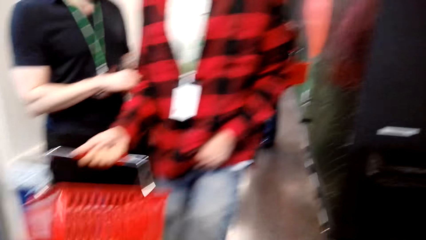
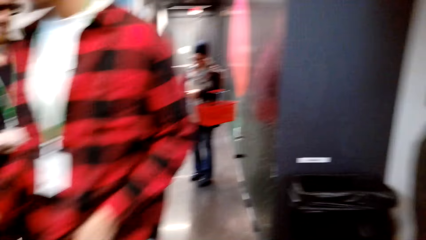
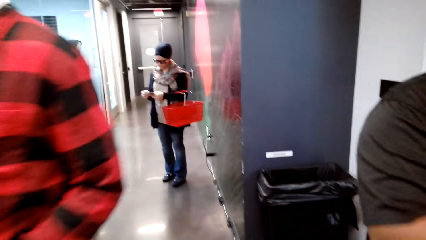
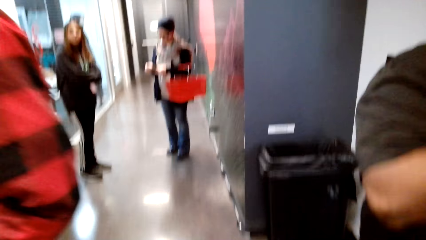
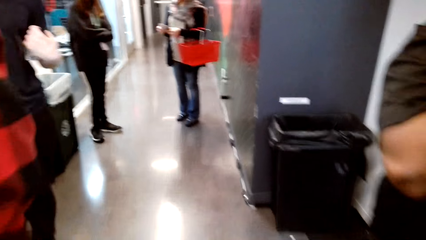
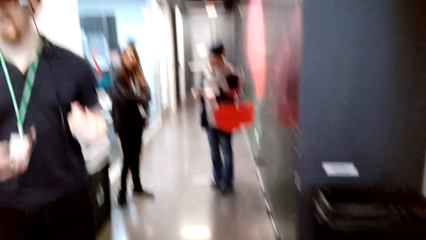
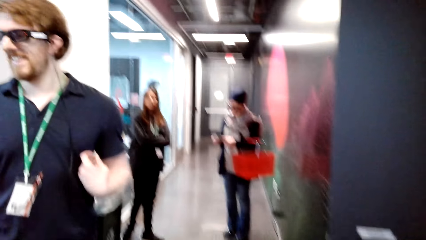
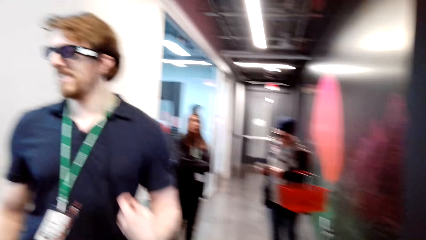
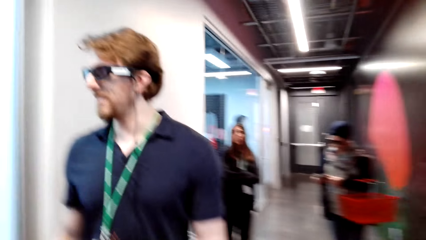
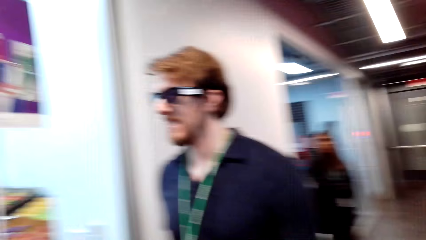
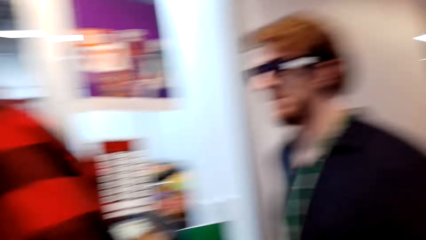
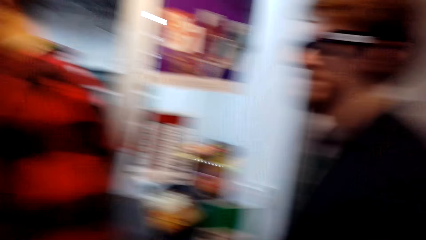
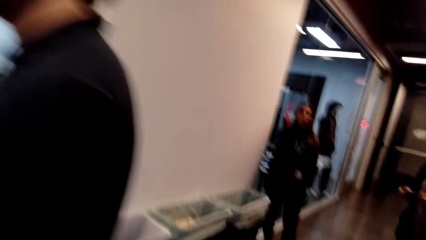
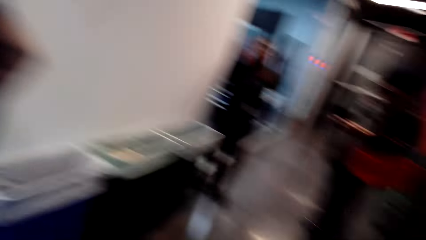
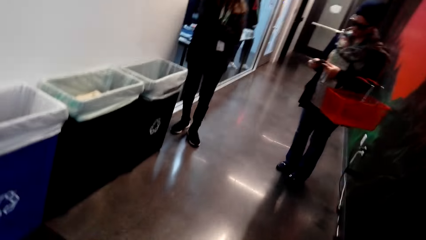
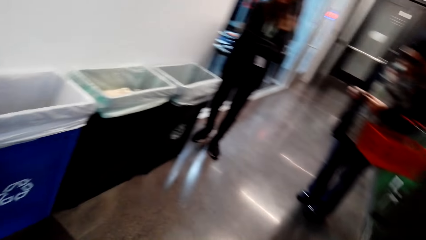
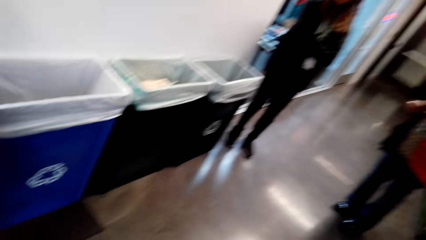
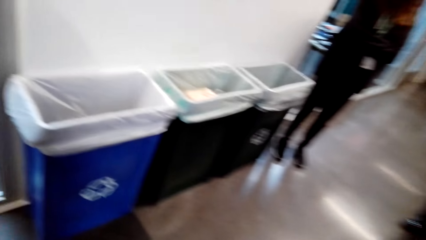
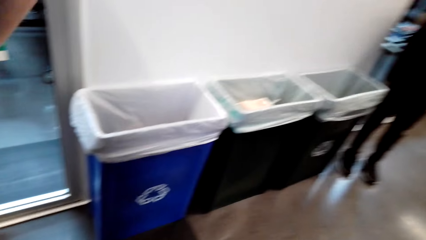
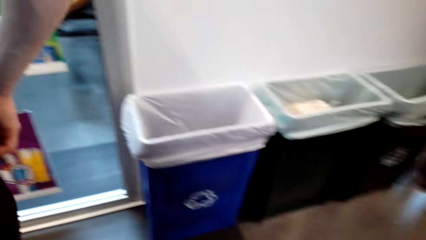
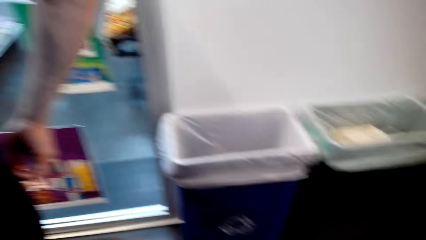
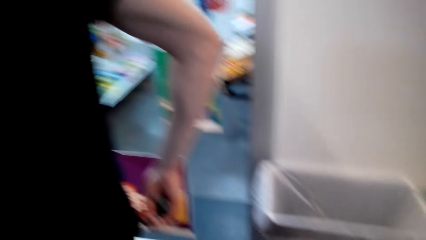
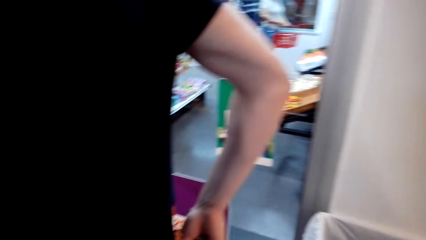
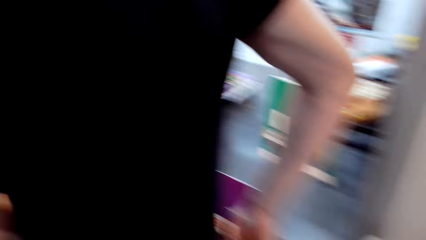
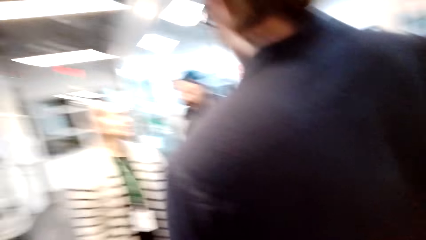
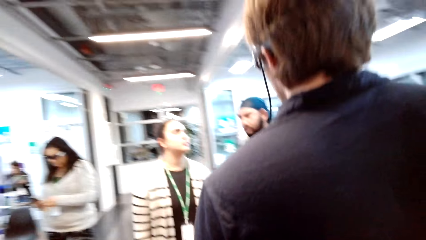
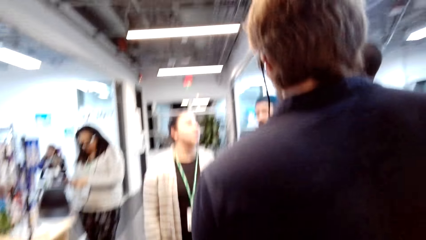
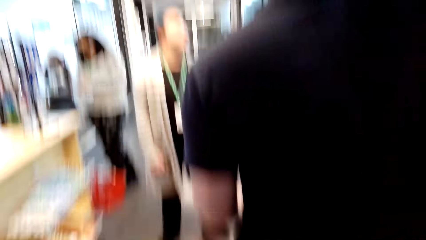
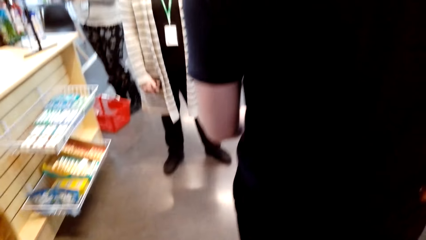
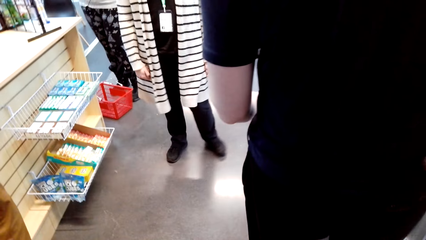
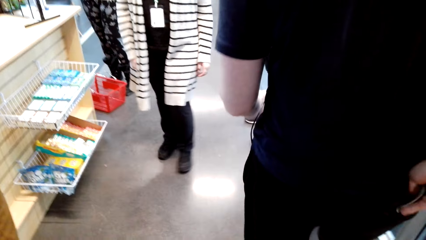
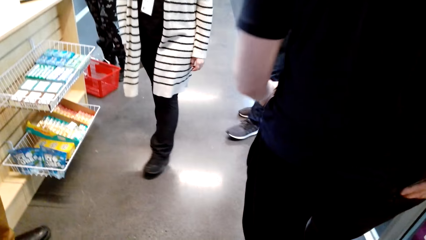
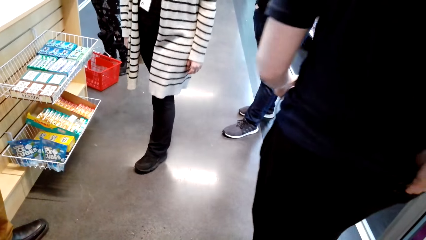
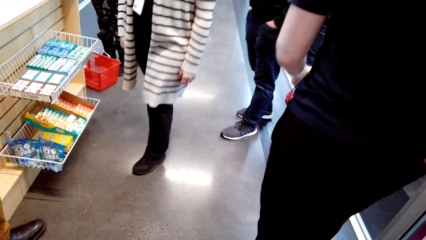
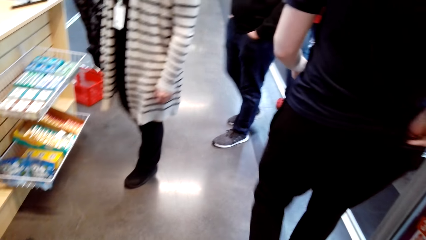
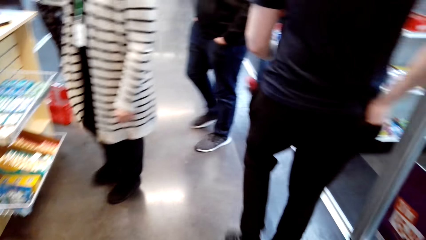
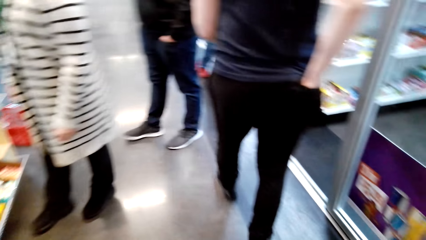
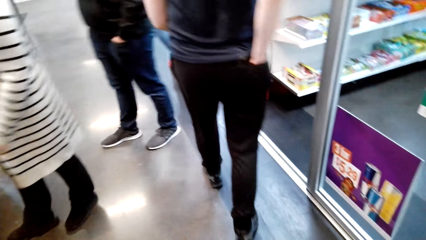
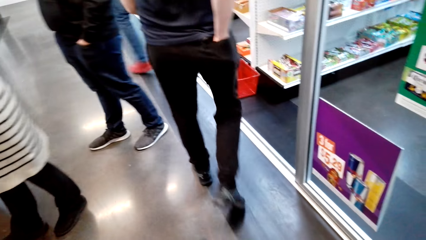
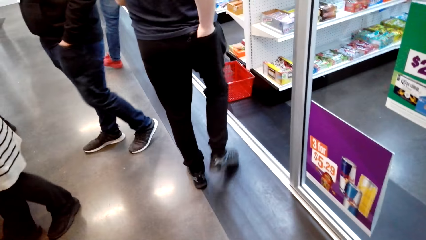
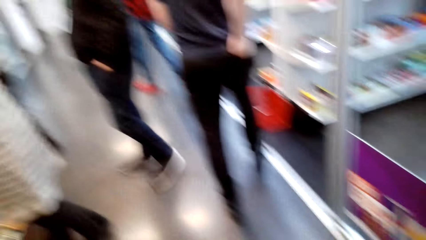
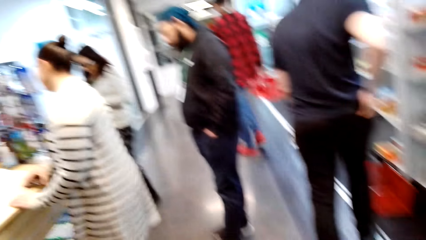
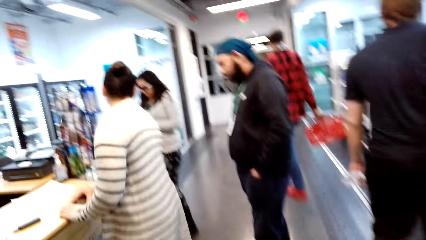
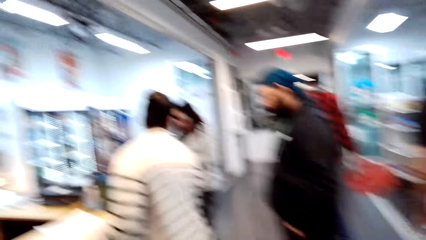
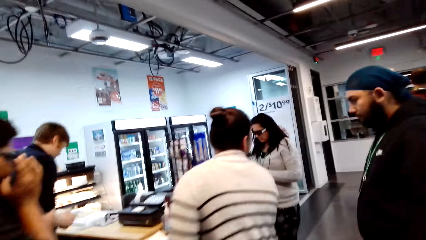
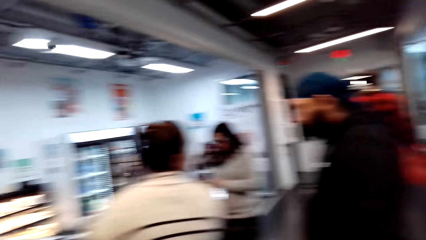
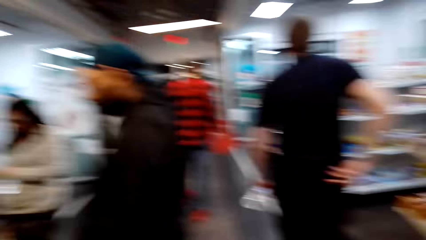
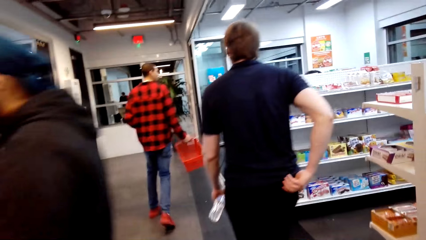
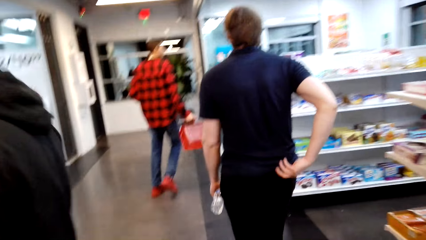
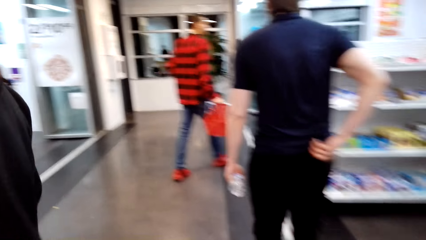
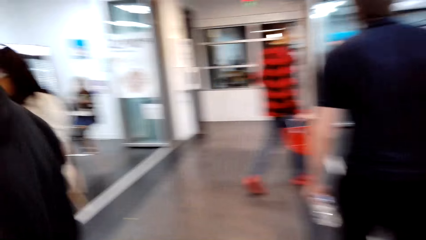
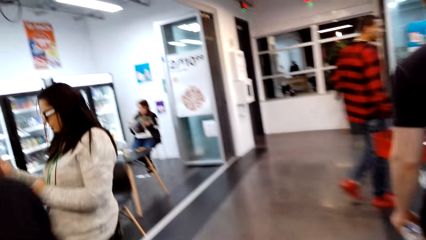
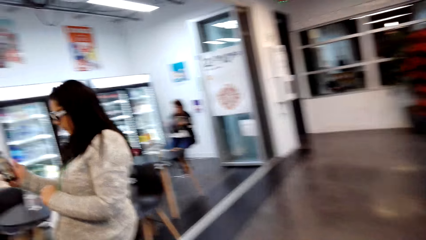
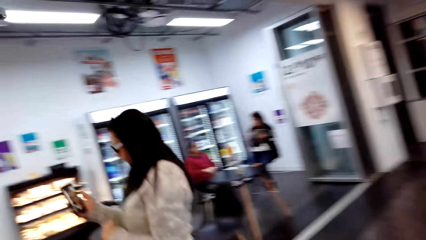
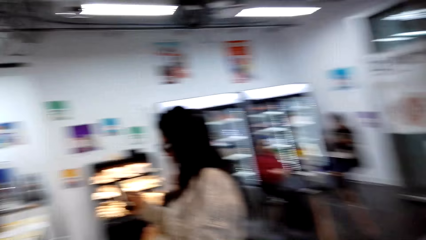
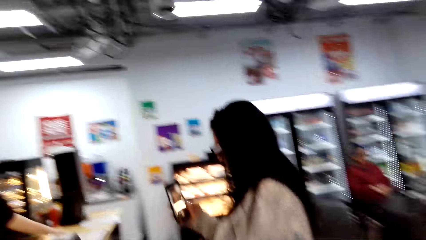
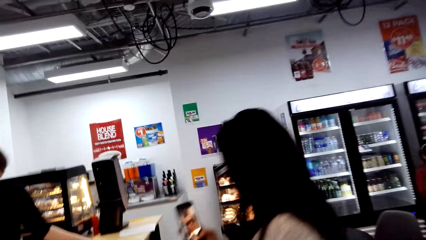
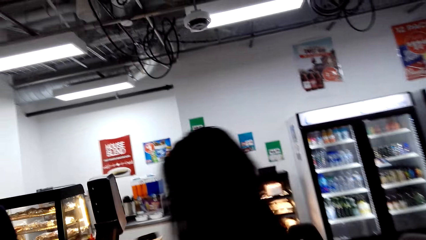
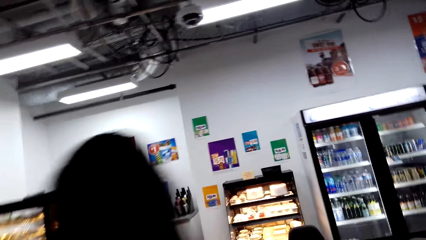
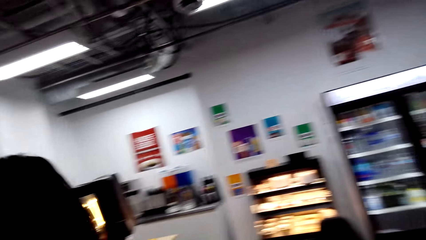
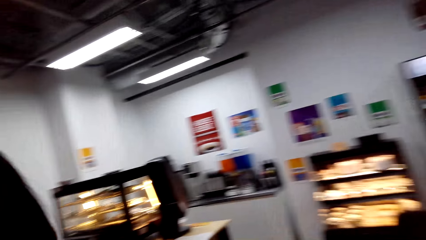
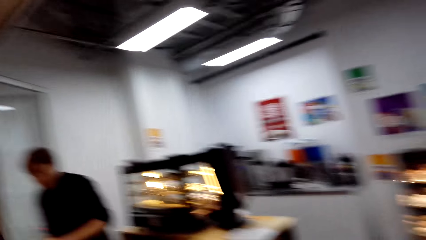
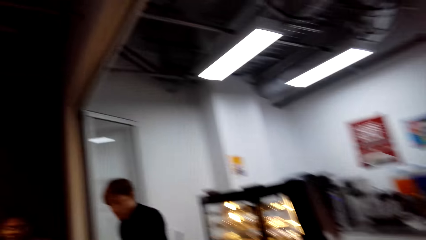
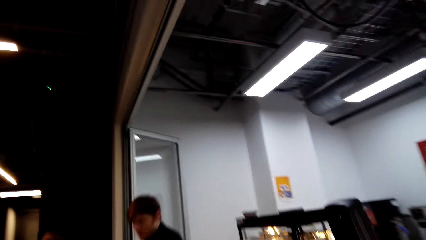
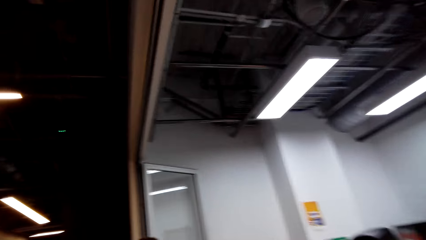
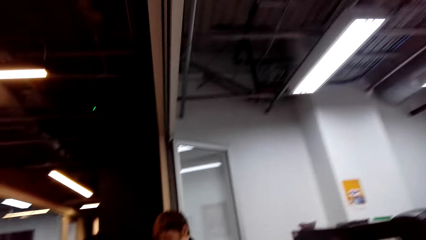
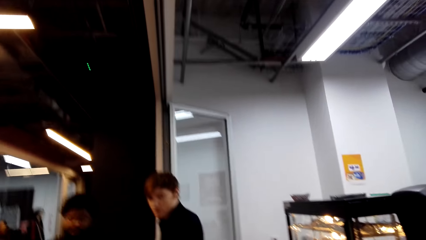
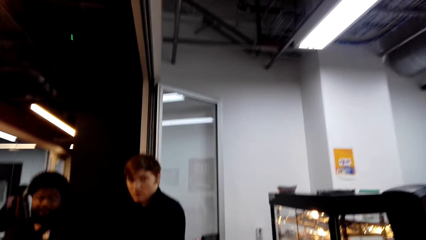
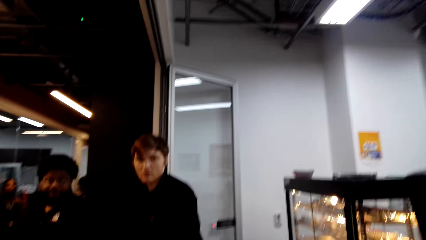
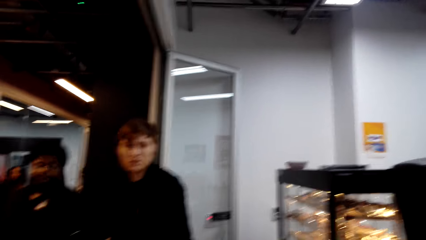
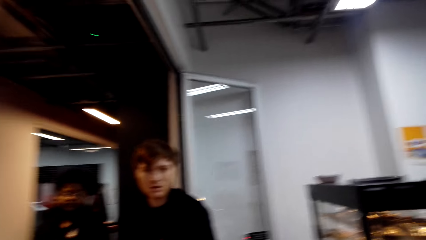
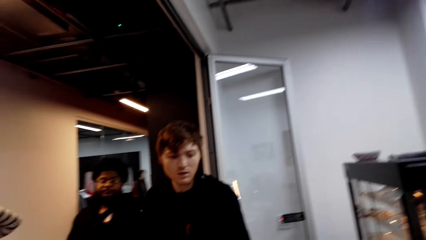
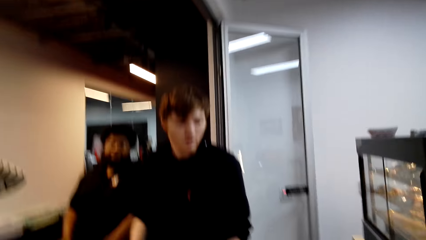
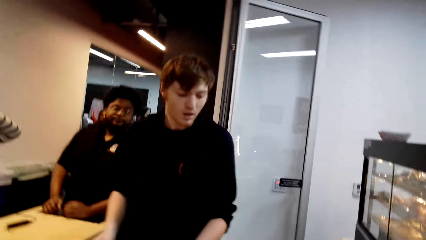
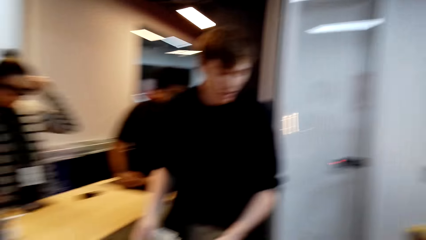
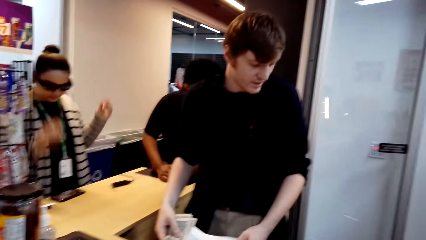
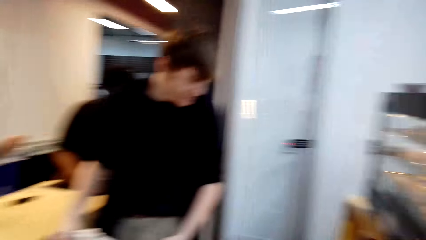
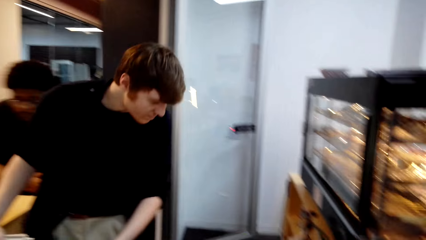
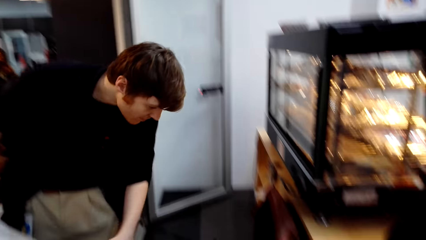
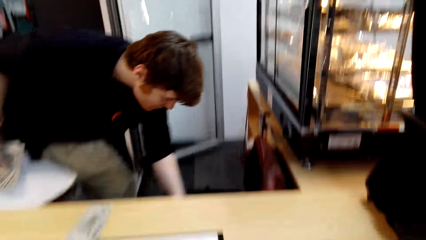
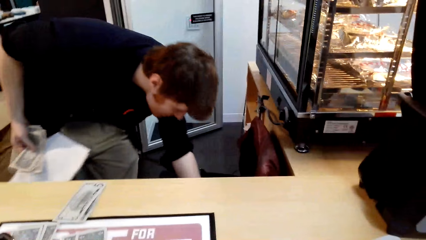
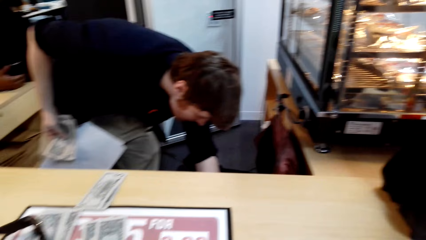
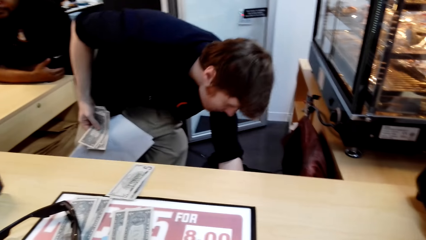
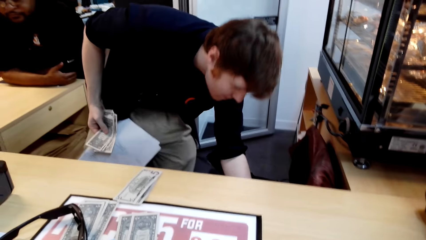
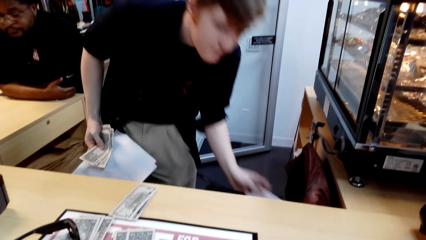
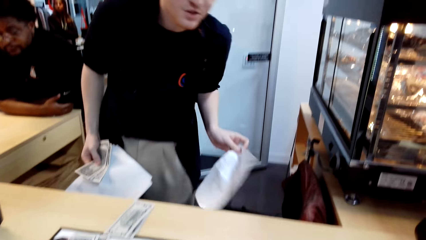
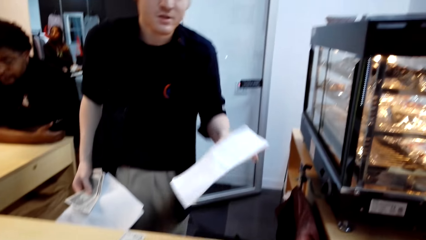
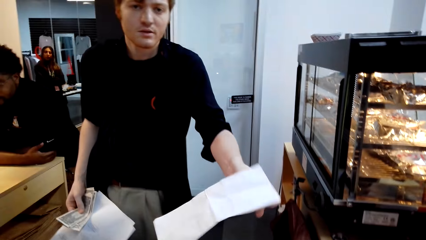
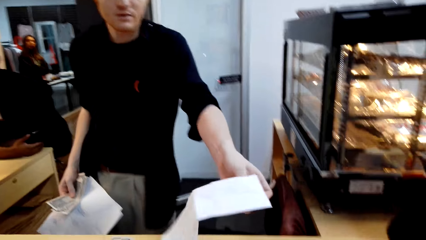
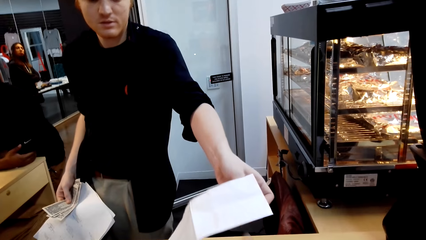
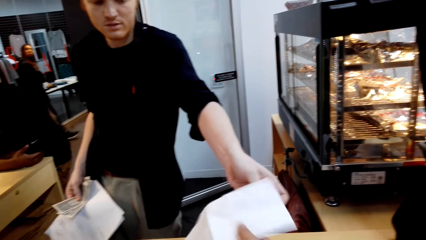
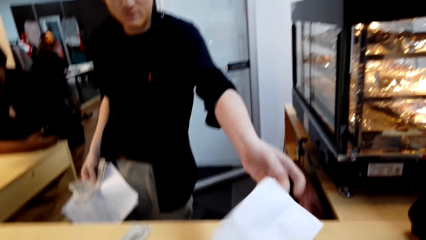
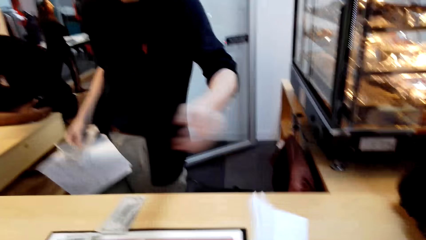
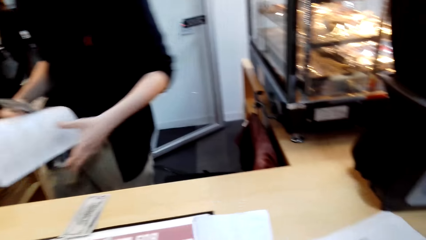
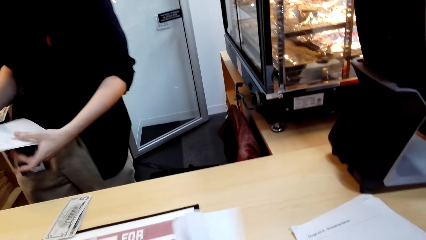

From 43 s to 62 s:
The camera wearer walks to the other side of the counter. They walk around the supermarket and look around. They interact with a man and look around. The man bends behind the counter. He holds a shopping list. He picks up a paper. The camera wearer takes the shopping list. The man gives the camera wearer the paper.
